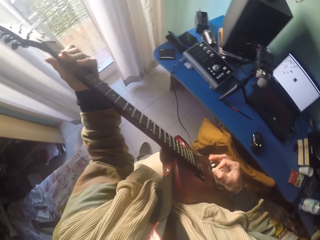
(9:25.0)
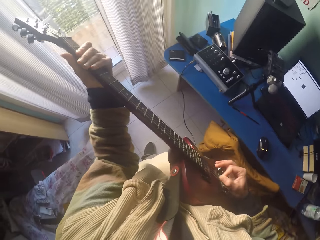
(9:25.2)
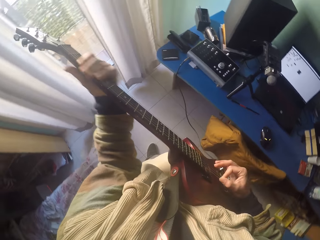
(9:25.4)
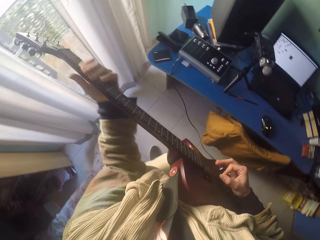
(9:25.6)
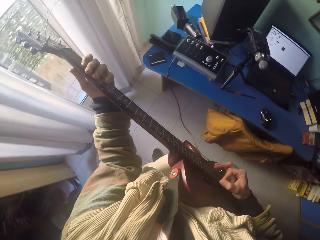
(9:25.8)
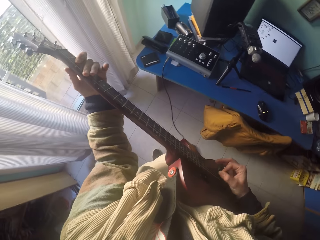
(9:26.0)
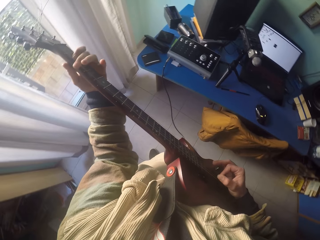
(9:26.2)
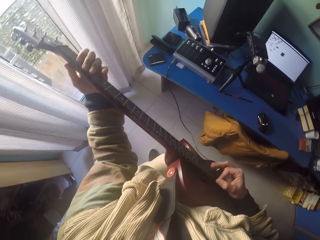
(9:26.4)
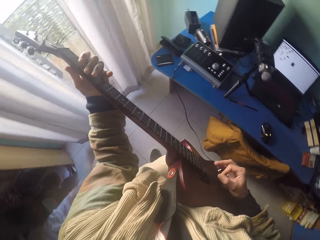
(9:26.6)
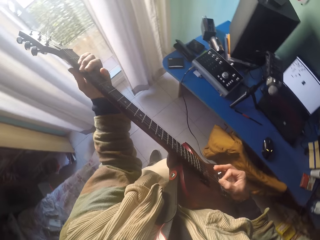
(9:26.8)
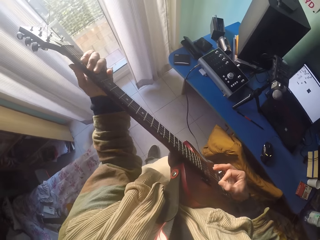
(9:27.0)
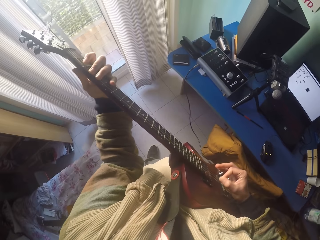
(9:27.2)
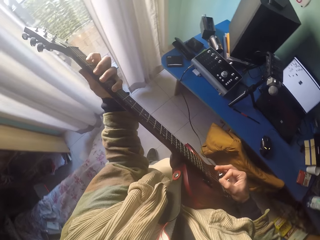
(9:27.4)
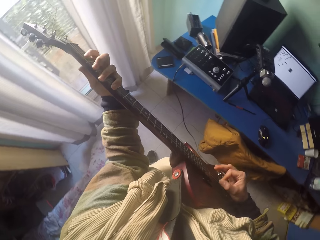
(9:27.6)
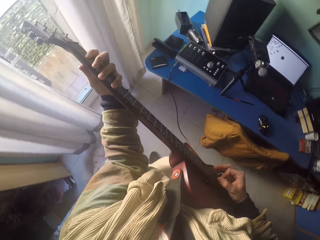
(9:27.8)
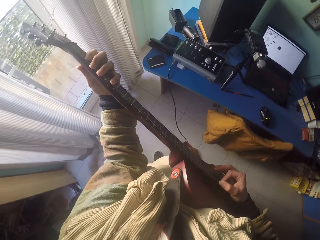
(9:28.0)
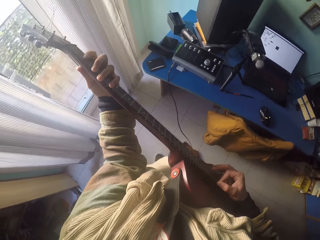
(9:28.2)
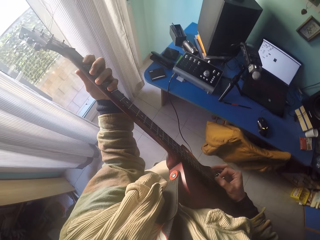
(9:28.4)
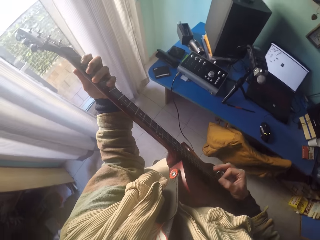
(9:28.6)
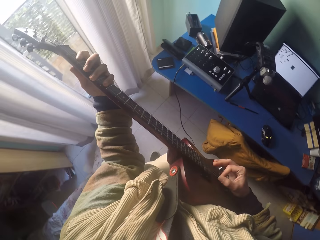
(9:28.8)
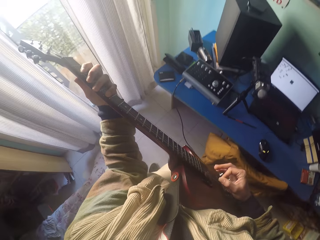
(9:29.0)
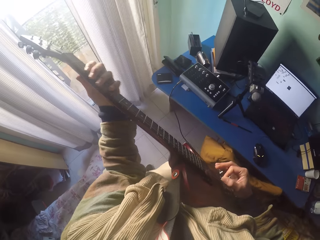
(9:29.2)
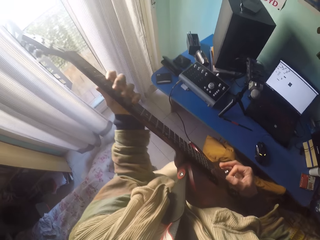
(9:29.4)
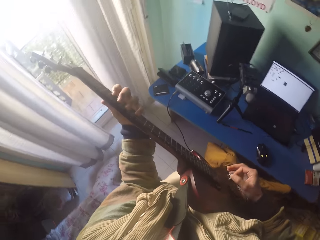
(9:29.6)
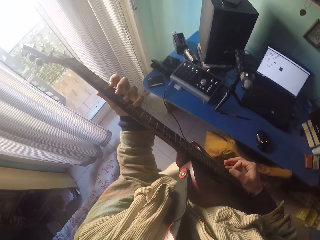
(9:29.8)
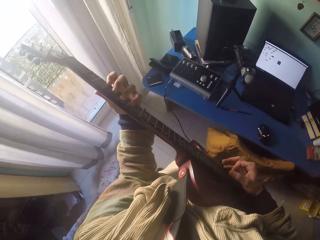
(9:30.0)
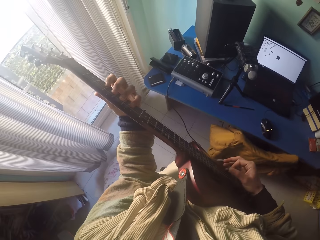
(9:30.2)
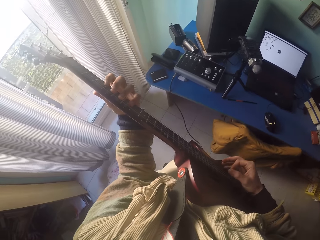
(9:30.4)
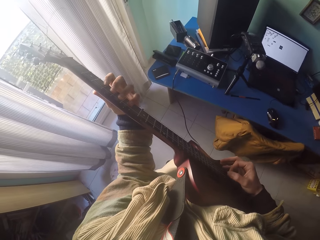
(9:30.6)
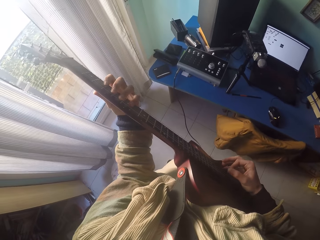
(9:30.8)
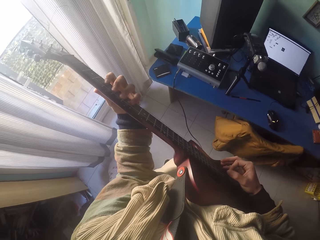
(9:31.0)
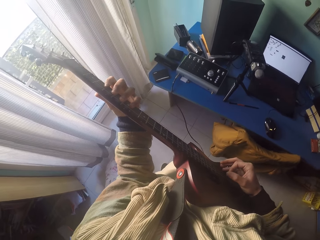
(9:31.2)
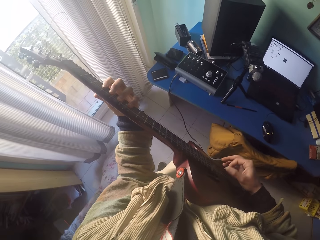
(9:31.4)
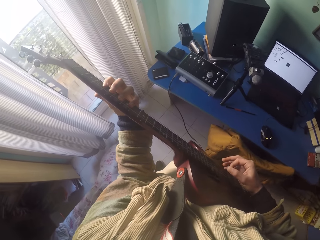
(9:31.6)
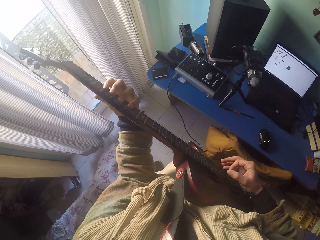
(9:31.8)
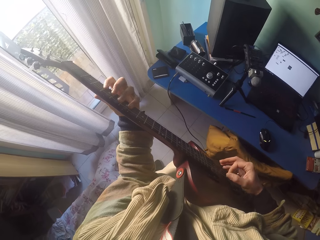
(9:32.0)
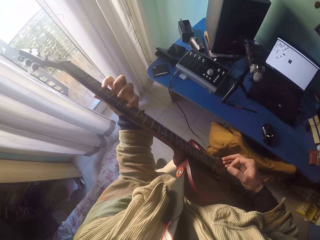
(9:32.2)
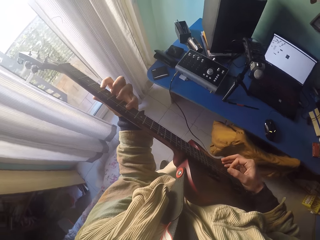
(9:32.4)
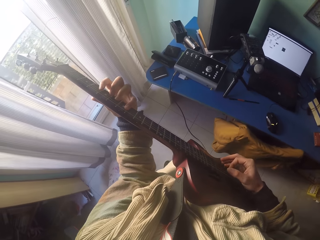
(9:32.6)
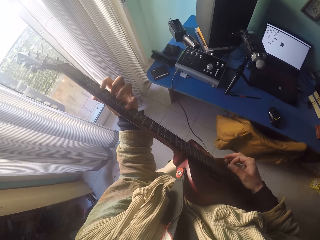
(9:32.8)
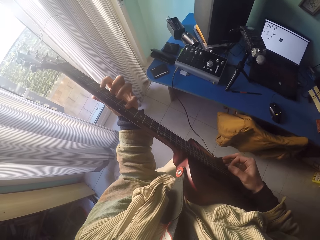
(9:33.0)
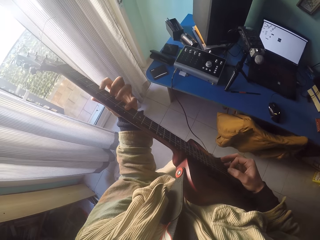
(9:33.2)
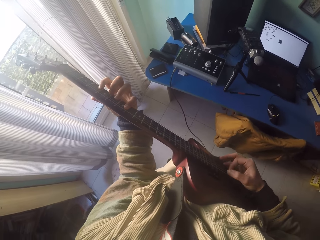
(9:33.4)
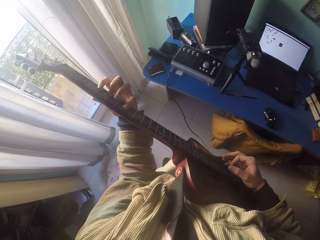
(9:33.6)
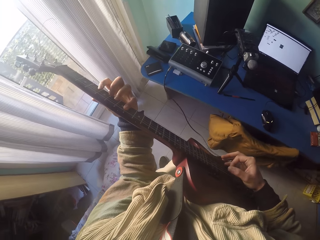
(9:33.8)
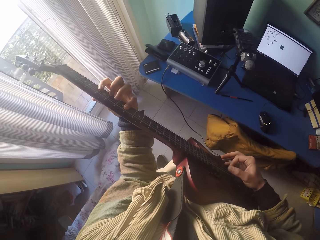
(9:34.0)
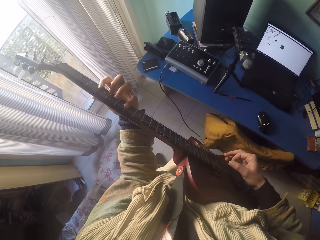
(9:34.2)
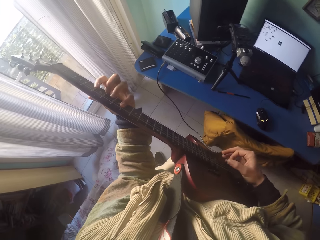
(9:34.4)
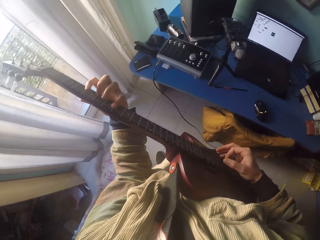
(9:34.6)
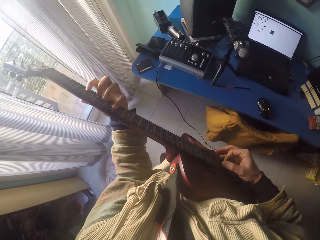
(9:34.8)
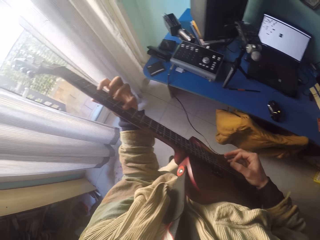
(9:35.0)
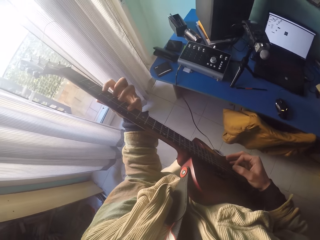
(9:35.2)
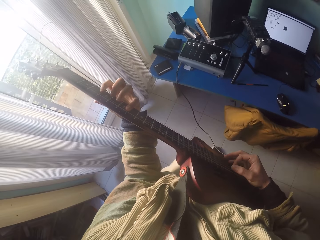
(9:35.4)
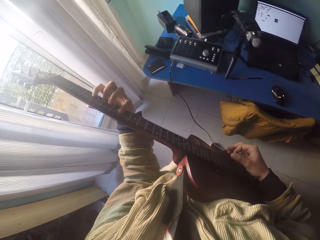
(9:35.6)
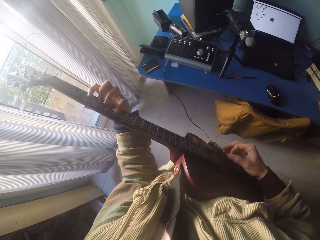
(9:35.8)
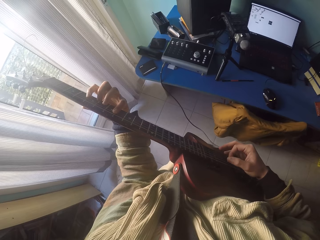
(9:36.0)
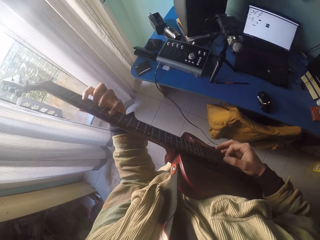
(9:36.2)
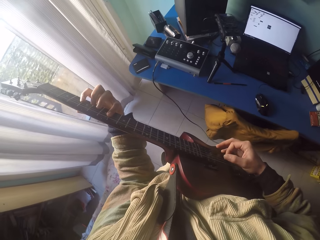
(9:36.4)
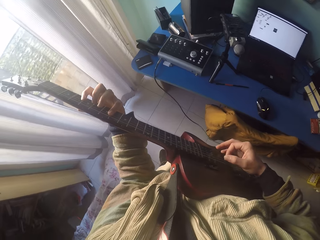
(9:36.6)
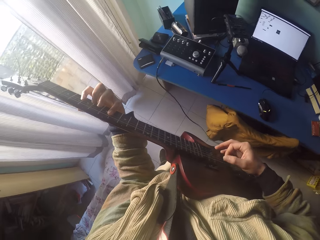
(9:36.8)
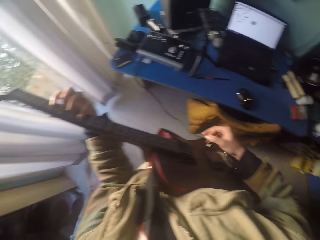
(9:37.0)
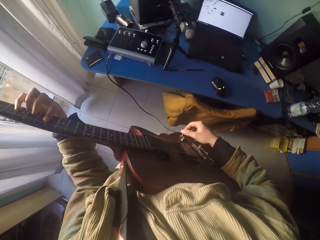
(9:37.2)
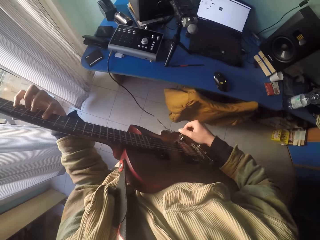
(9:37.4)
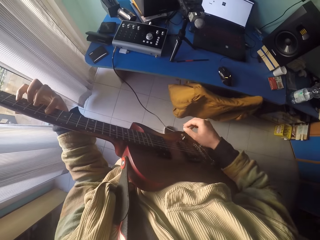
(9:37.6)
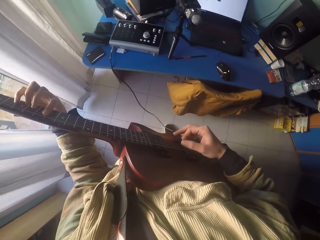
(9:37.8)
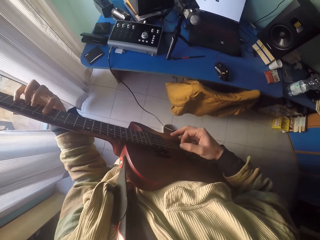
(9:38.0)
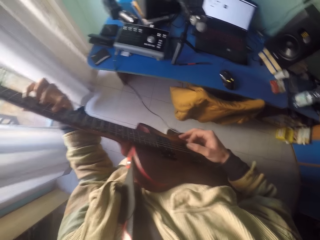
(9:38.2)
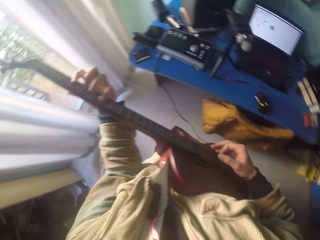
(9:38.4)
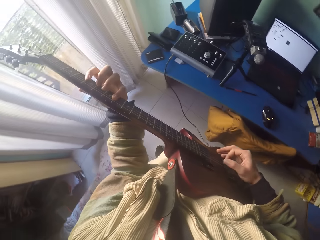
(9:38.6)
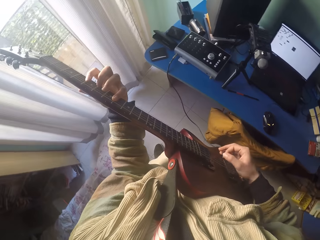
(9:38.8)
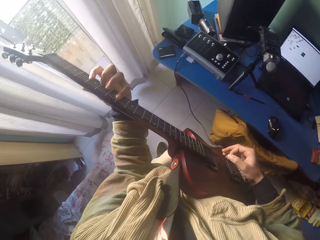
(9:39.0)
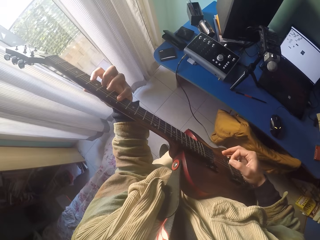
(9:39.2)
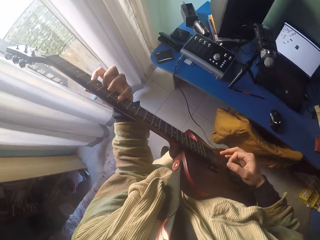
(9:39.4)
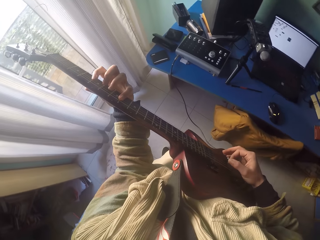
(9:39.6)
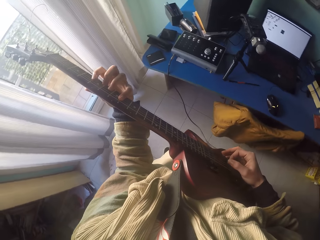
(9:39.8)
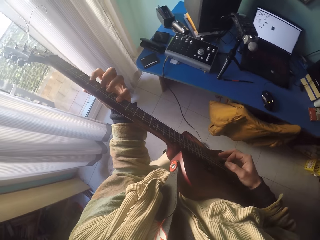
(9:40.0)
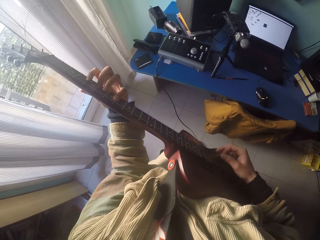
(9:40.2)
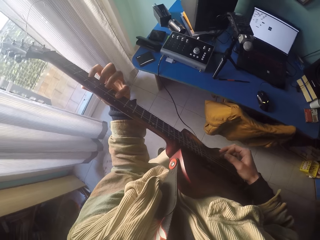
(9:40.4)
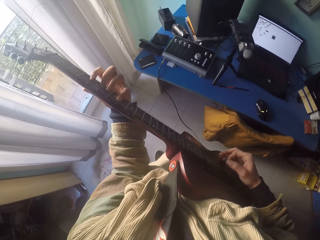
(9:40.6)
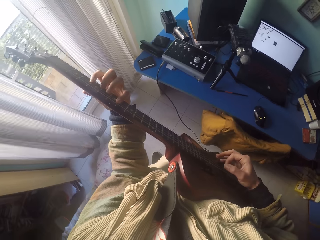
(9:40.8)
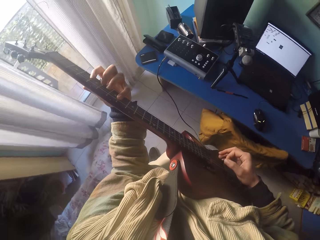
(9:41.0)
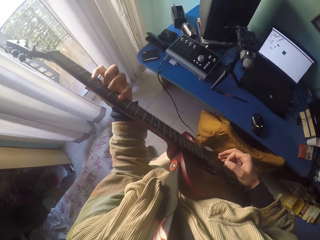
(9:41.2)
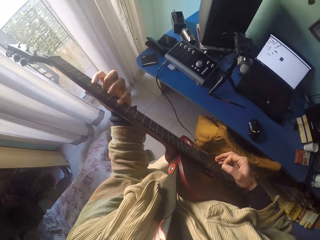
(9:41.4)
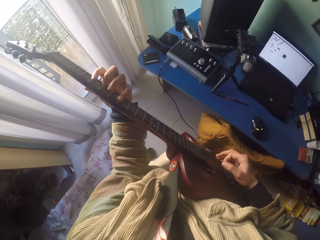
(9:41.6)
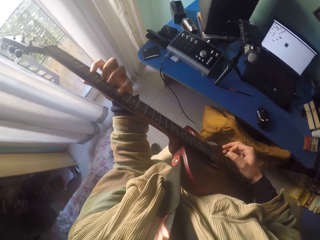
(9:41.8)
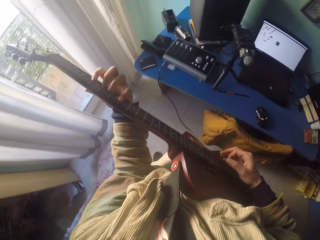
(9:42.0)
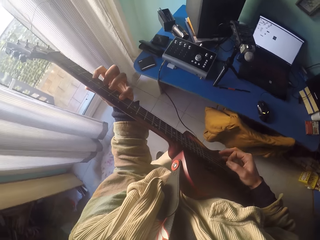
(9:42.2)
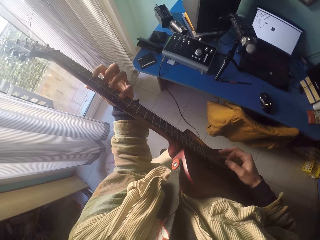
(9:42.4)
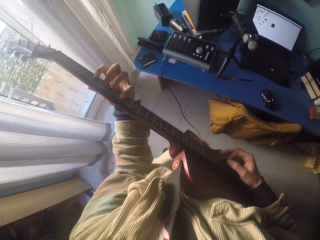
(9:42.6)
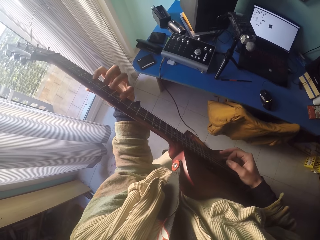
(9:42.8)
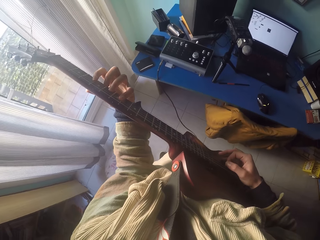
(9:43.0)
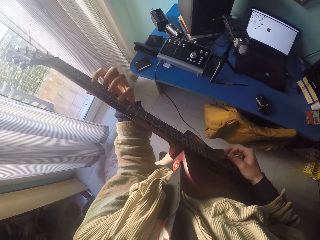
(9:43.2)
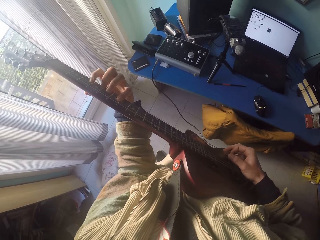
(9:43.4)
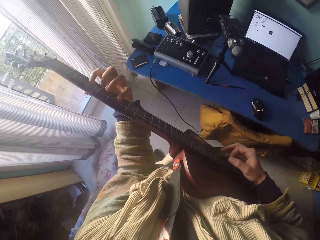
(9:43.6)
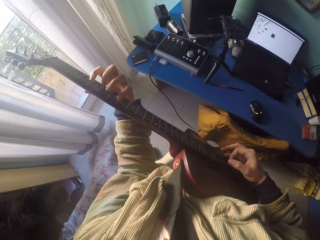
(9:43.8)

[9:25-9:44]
The camera wearer plays the guitar strings with the hands' fingers. They adjust the volume with a tone knob. They play the guitar strings with the hands' fingers.

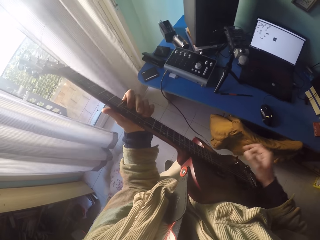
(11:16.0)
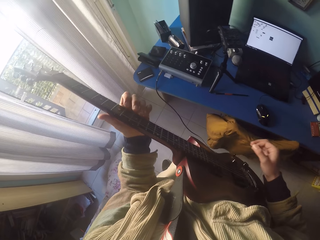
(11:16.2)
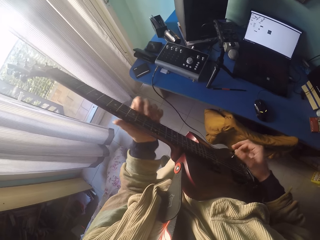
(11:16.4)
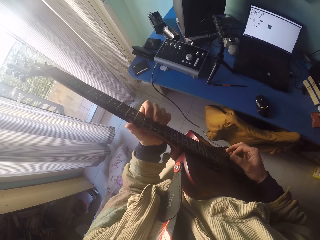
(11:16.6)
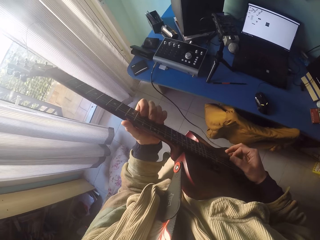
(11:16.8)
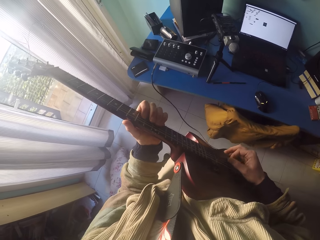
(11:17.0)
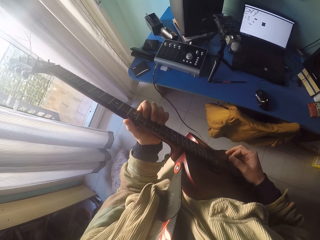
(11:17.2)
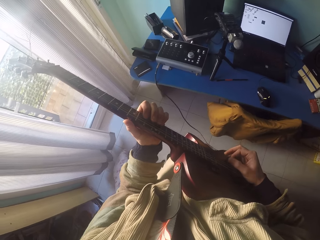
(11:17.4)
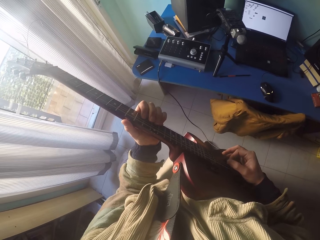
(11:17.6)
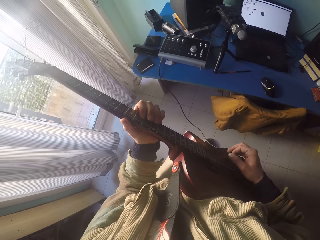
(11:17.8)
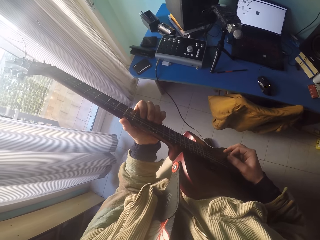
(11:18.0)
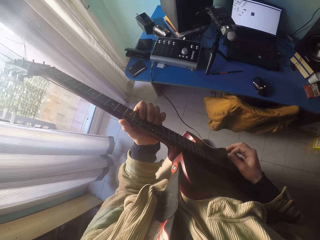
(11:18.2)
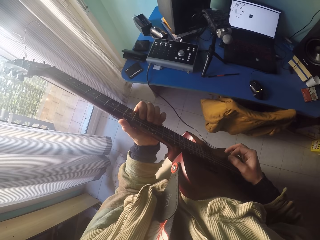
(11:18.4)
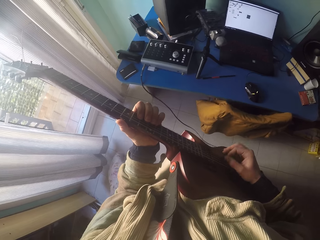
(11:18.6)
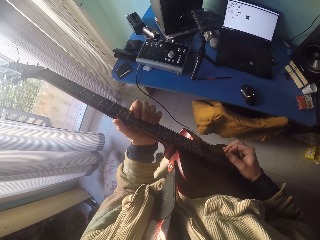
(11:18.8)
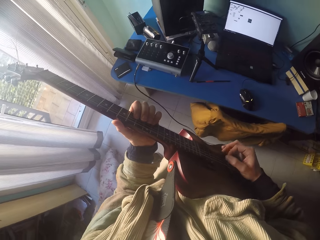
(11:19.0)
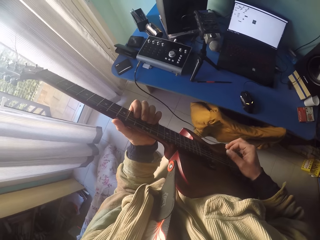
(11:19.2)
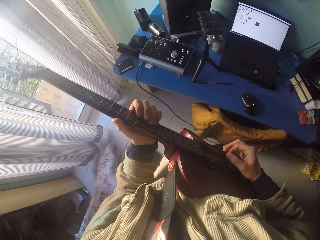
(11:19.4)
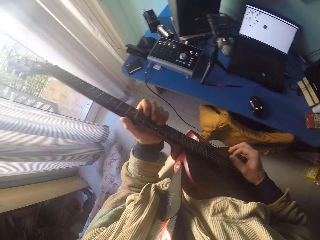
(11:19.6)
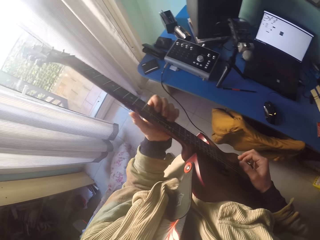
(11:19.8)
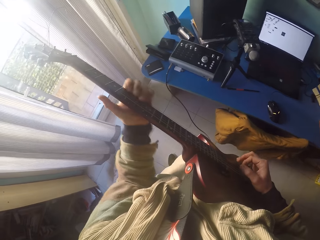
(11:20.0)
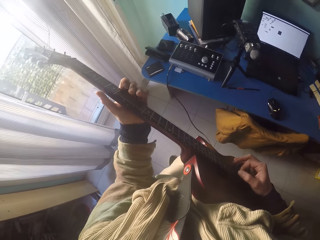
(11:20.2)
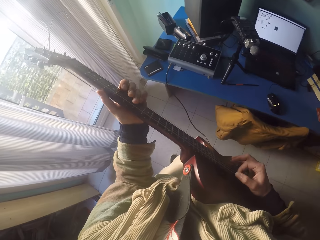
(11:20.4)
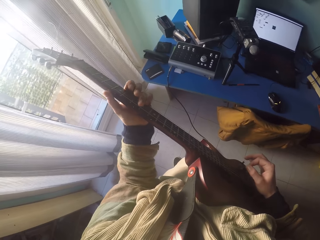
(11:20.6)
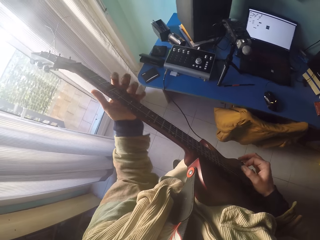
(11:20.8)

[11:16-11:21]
The camera wearer plays the guitar position markers with the hands' fingers.
